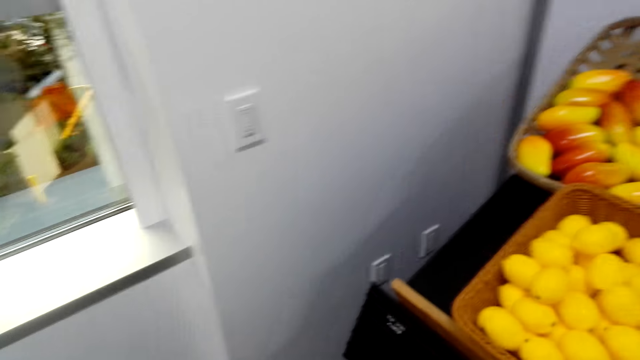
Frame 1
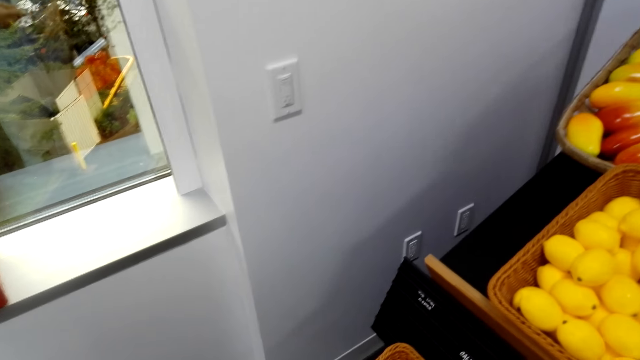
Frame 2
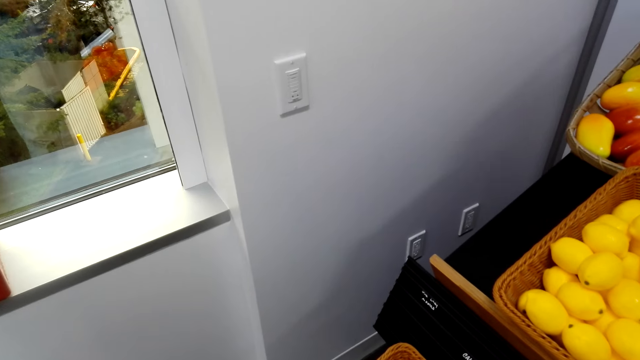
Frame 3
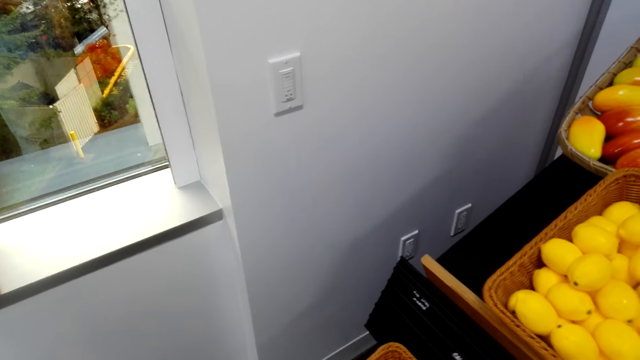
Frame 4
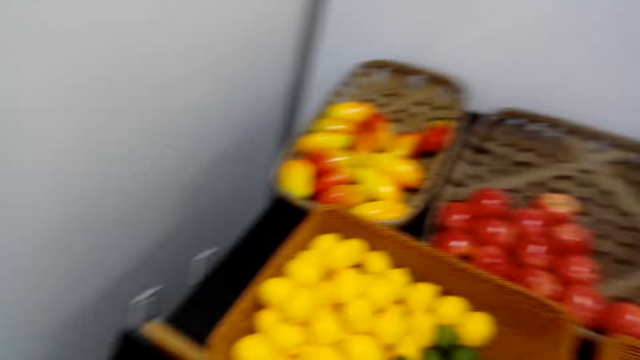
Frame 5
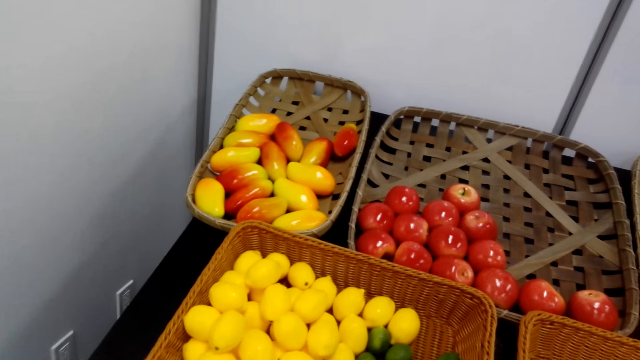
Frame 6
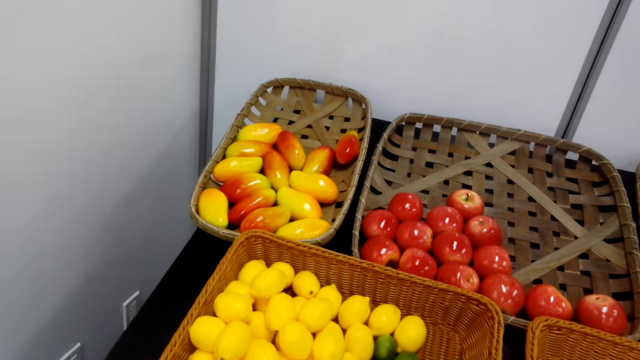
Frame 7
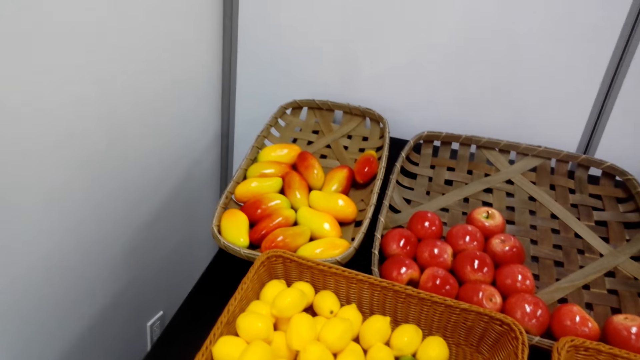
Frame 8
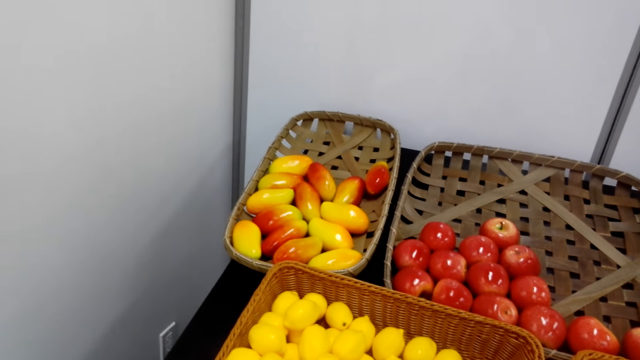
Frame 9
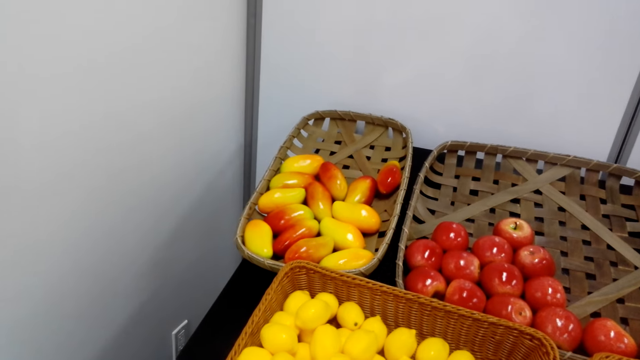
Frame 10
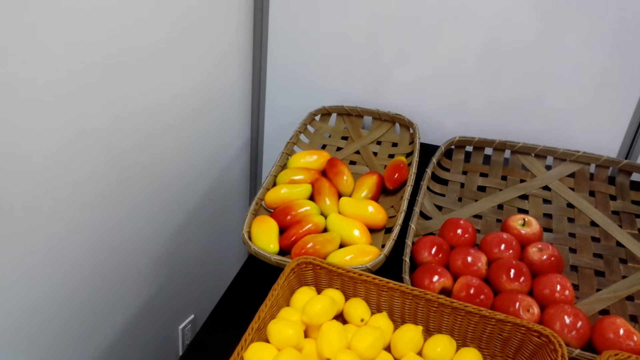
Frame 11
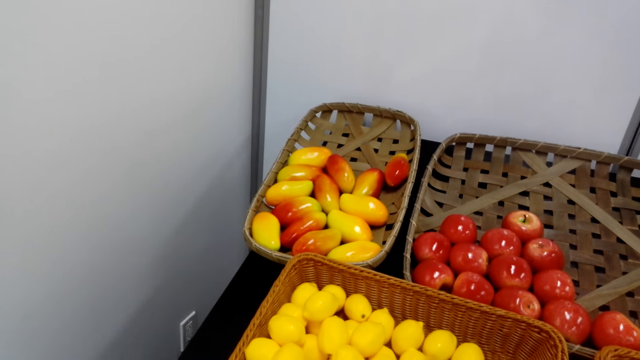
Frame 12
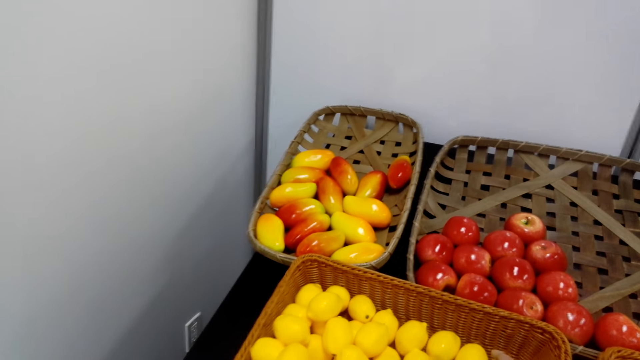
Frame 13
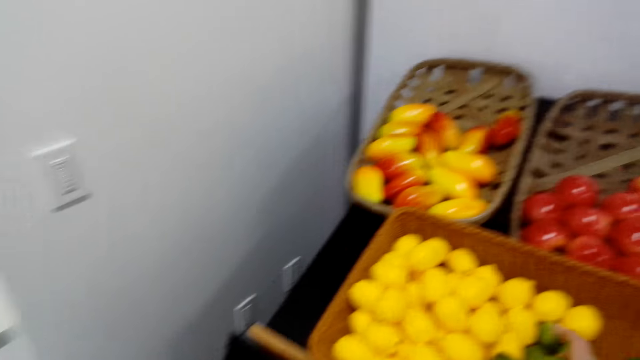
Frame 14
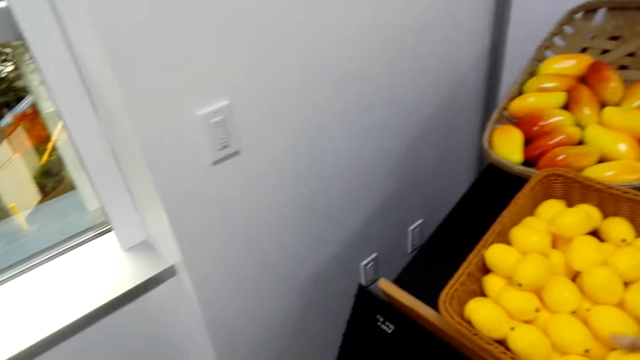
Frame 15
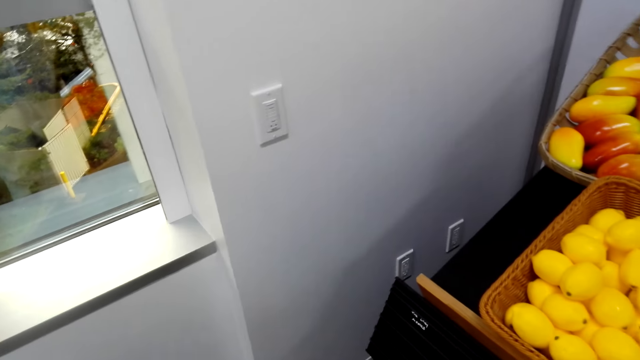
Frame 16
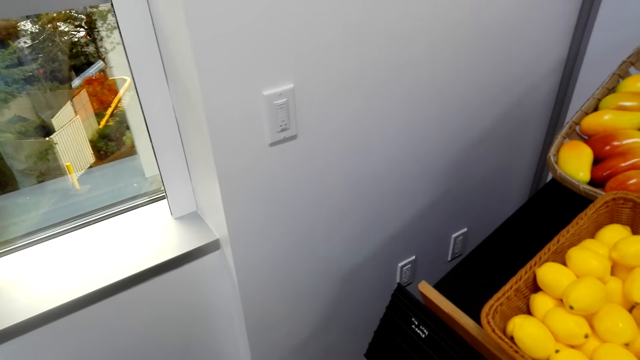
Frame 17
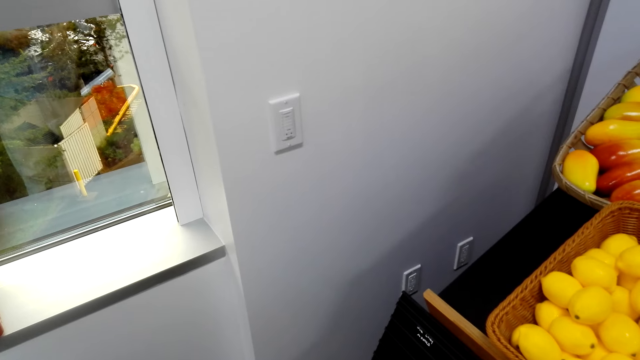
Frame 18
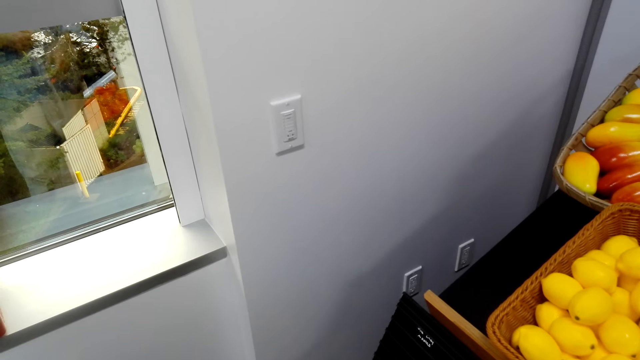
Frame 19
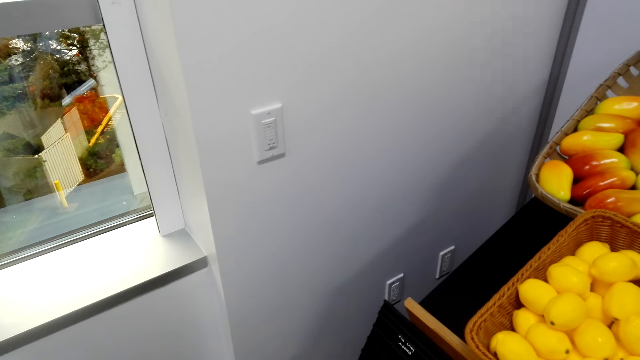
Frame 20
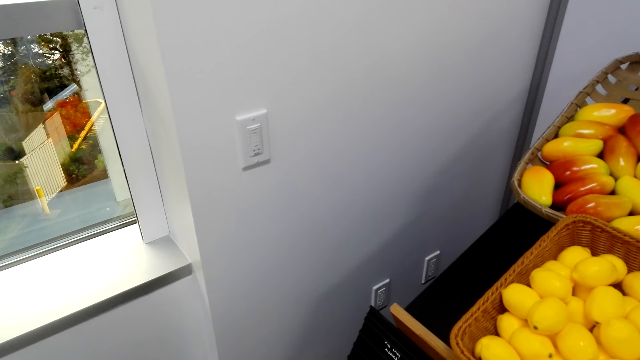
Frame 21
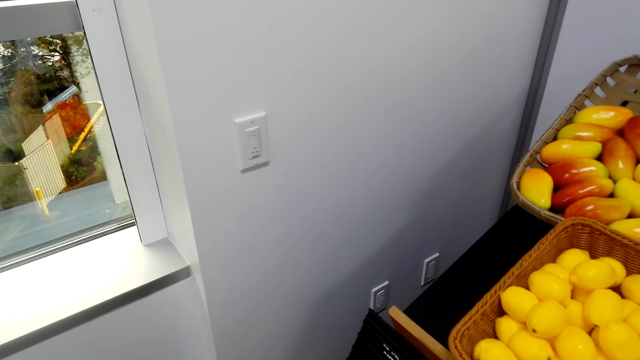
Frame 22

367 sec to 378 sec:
The camera wearer looks at the window. They look at the fruits. They look at the window.

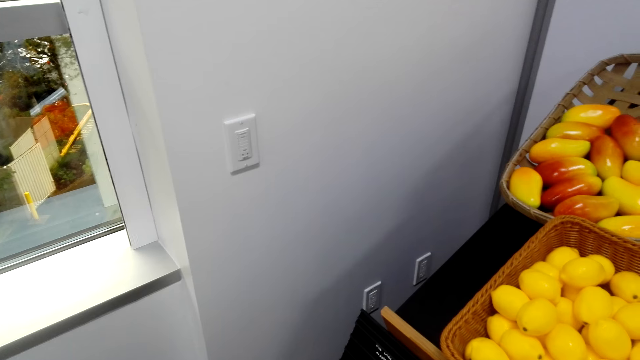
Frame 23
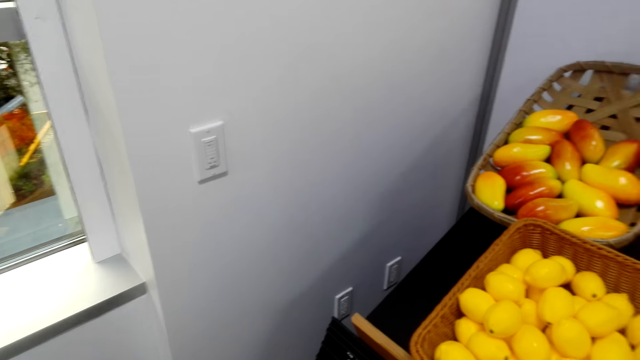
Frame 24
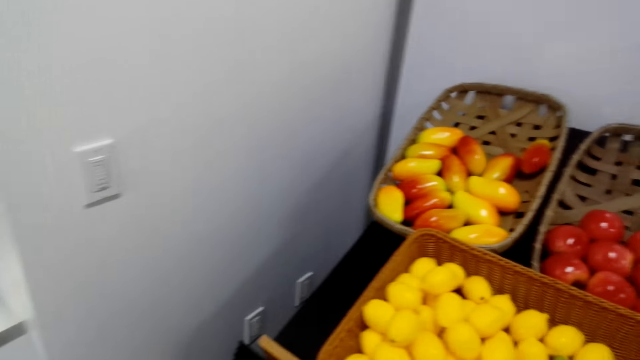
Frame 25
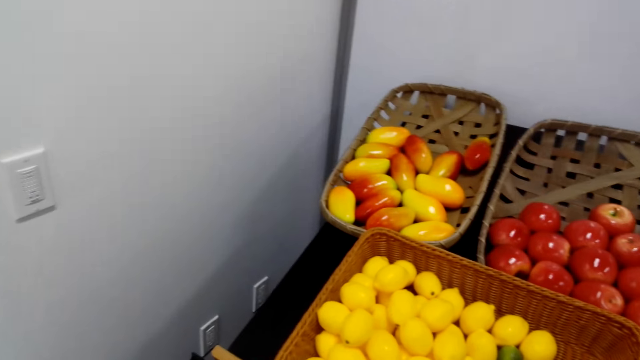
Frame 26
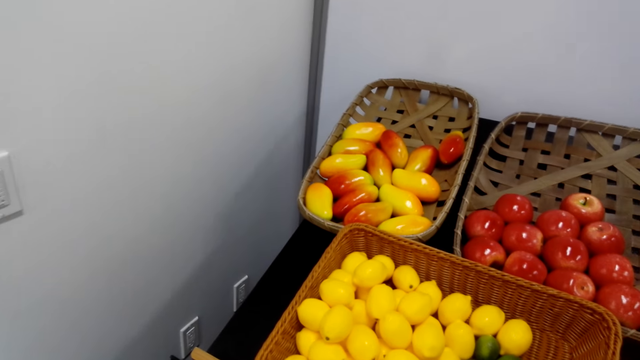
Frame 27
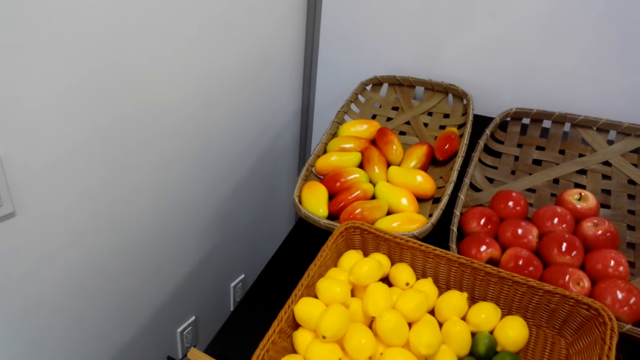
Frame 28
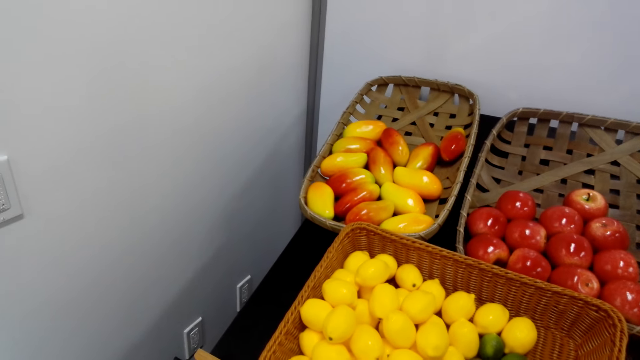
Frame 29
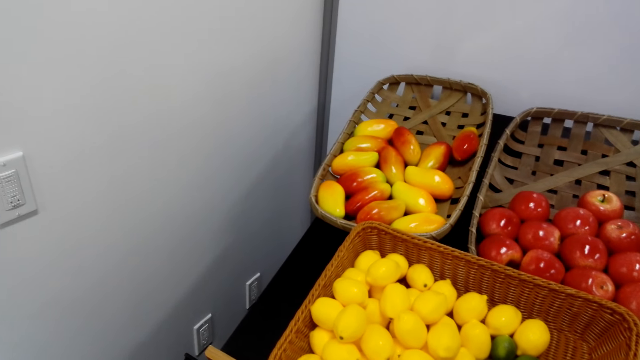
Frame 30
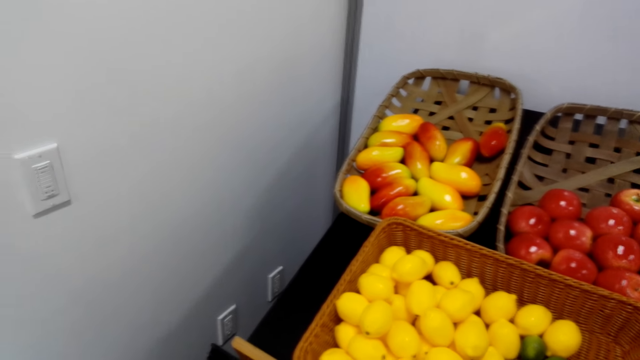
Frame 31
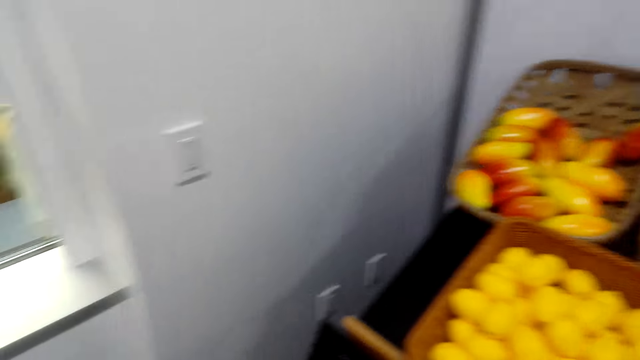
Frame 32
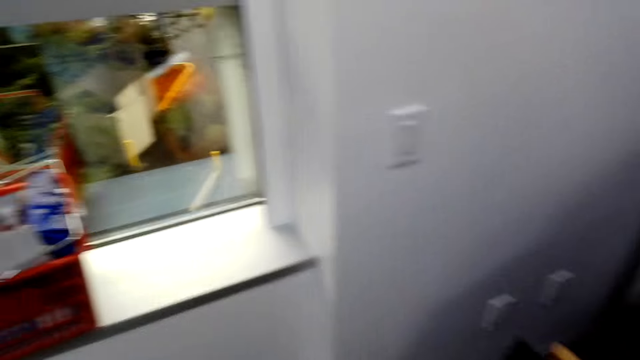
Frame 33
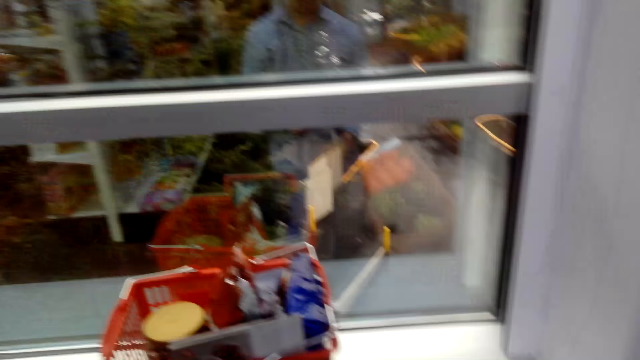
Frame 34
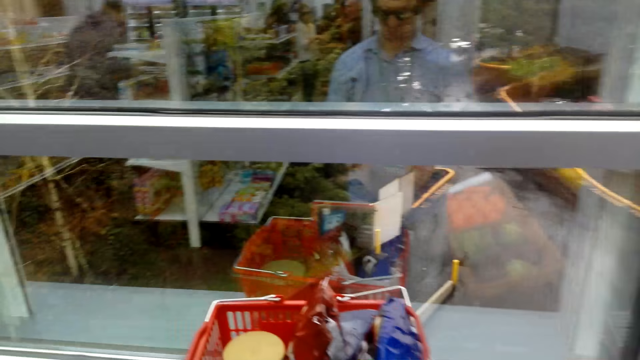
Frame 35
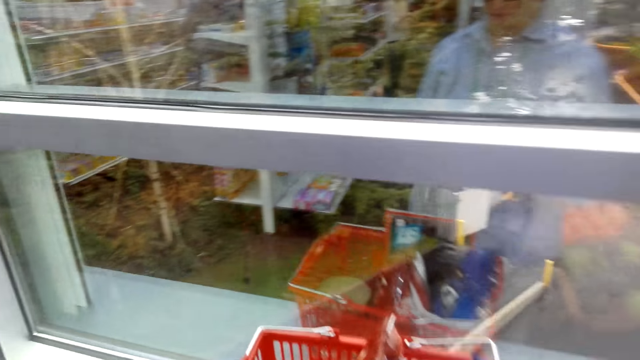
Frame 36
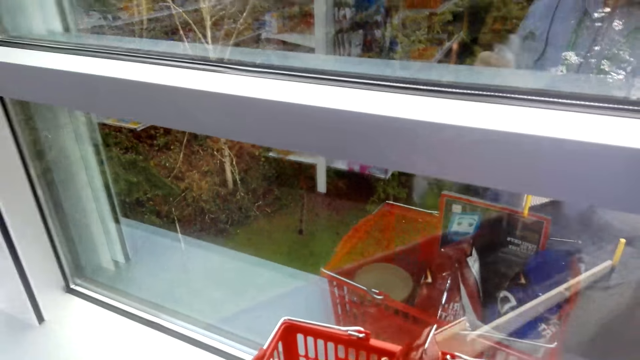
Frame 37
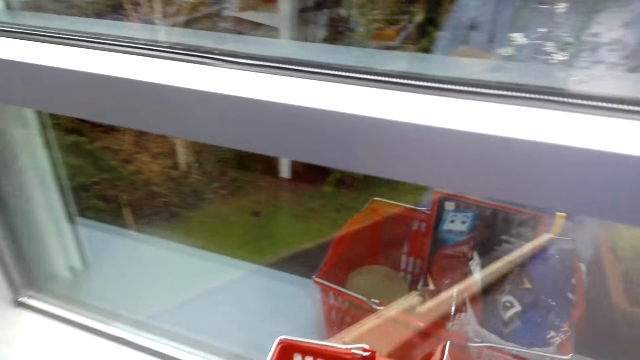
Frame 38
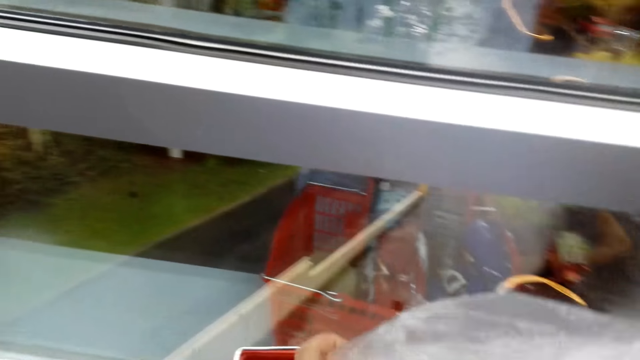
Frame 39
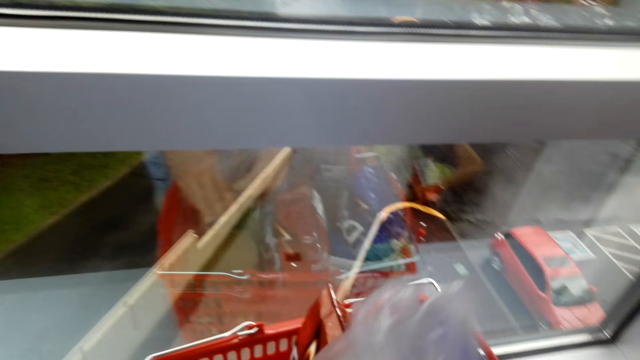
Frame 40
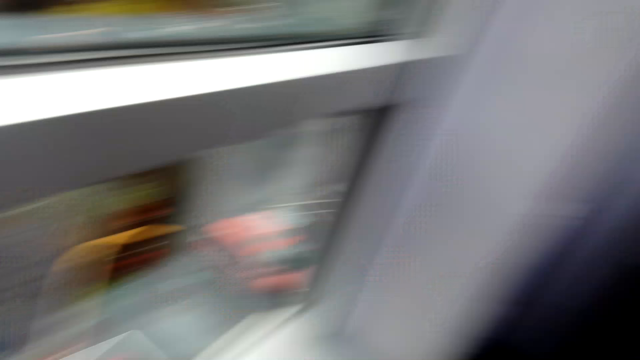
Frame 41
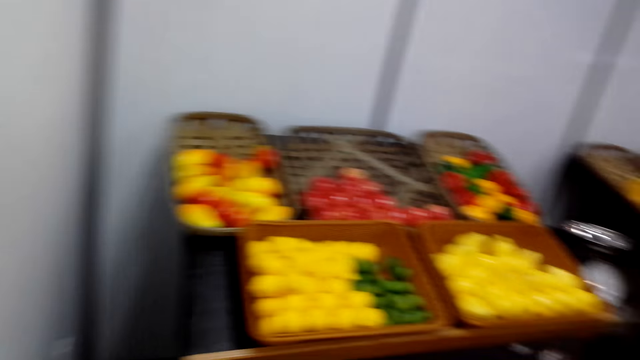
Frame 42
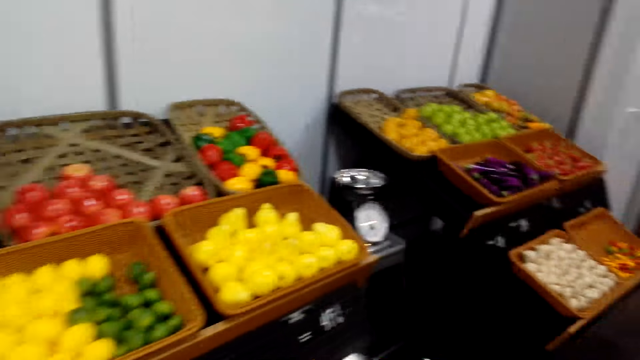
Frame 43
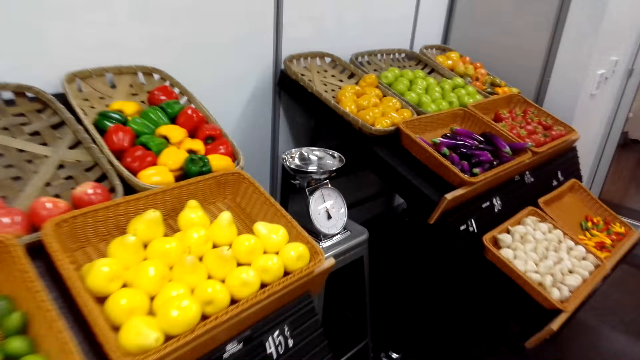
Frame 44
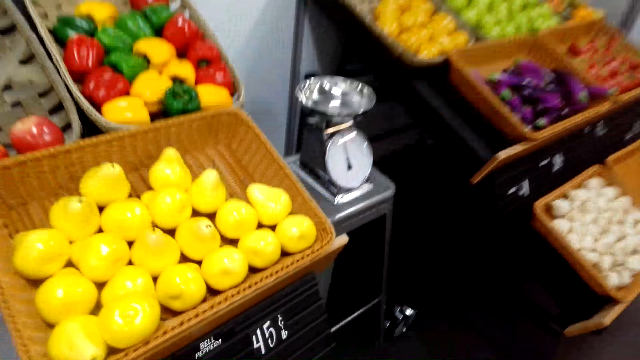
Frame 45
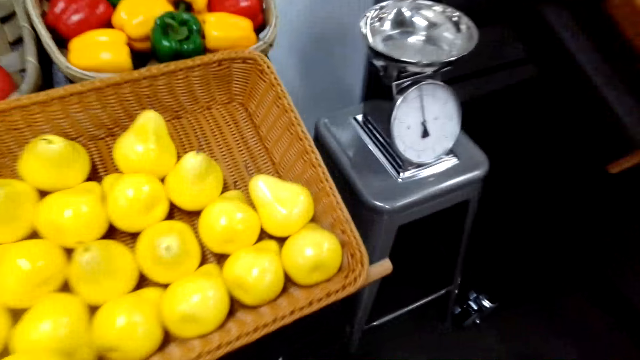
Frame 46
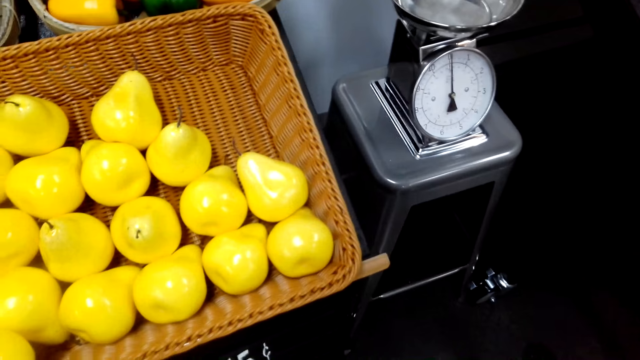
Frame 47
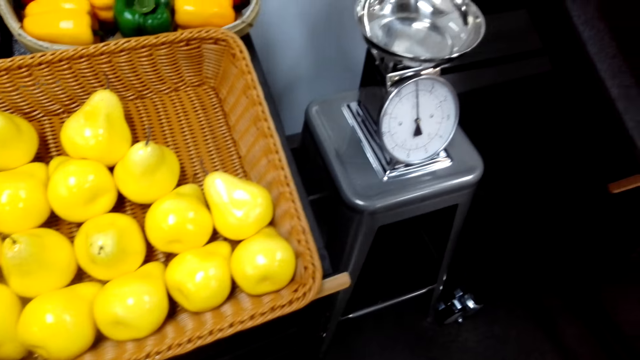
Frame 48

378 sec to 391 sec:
The camera wearer looks at the fruits. They touch the items in the shopping basket. They put a product in a casket. They look at the fruits and walk towards the fruits.
